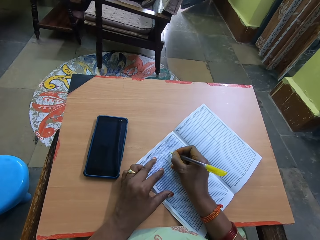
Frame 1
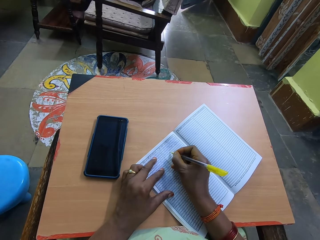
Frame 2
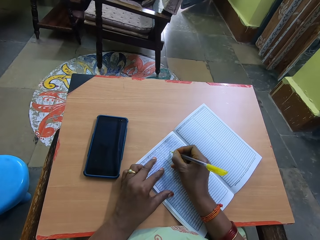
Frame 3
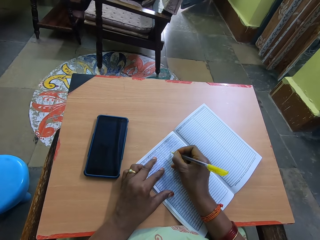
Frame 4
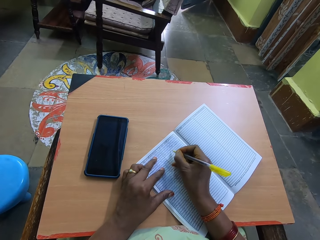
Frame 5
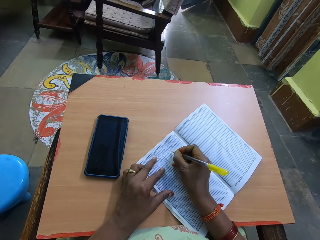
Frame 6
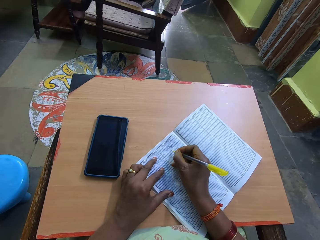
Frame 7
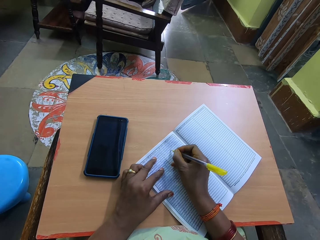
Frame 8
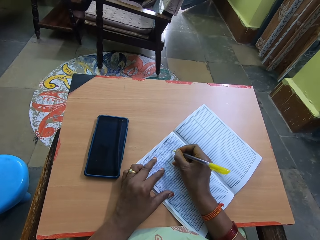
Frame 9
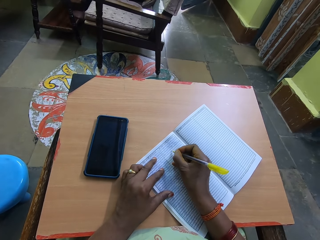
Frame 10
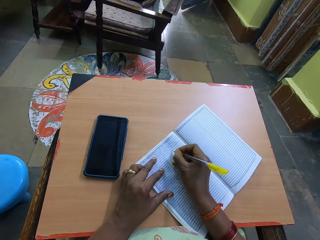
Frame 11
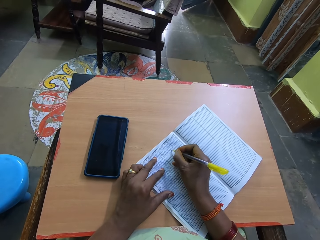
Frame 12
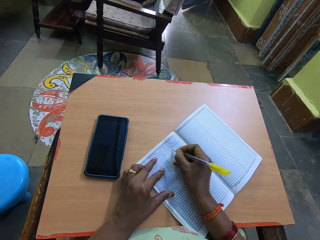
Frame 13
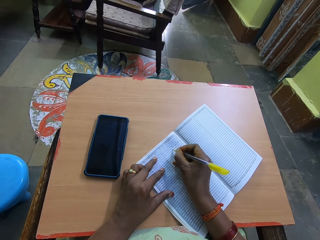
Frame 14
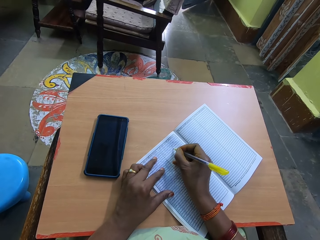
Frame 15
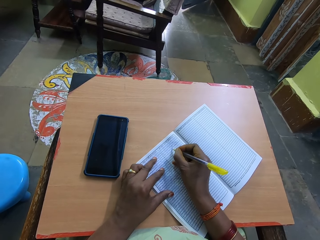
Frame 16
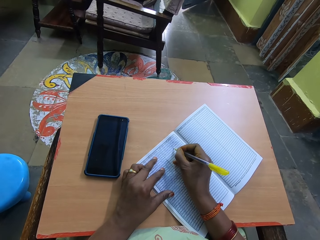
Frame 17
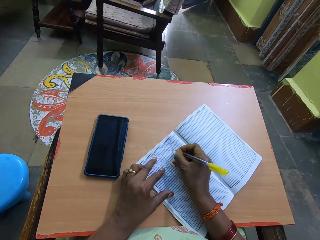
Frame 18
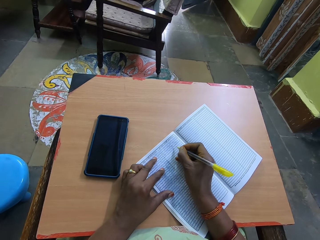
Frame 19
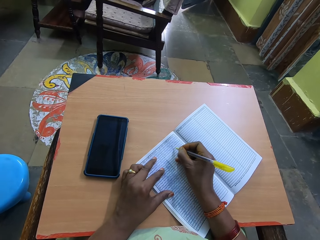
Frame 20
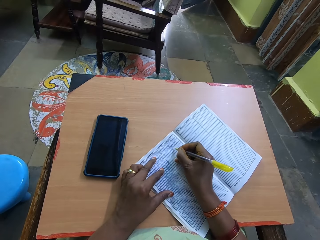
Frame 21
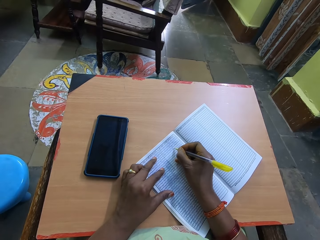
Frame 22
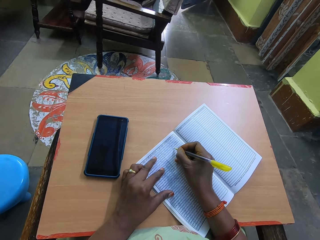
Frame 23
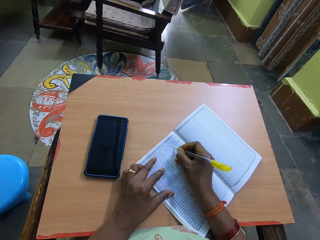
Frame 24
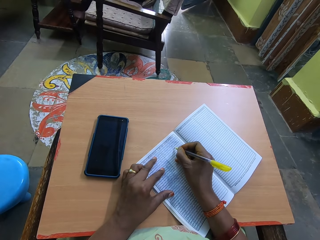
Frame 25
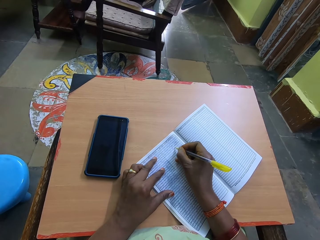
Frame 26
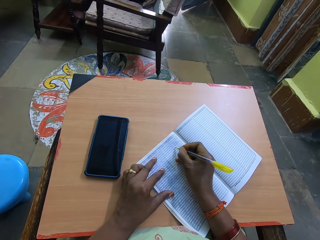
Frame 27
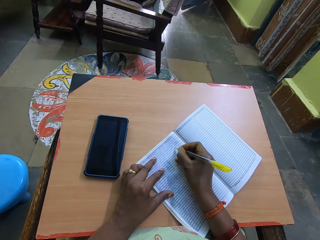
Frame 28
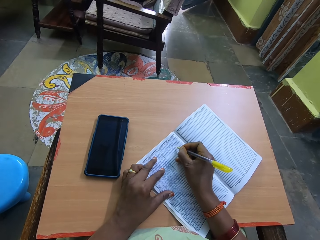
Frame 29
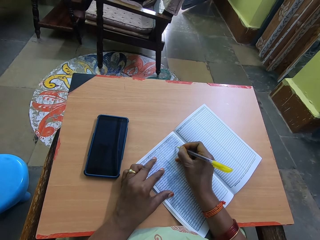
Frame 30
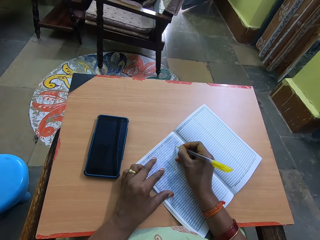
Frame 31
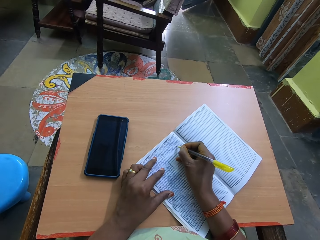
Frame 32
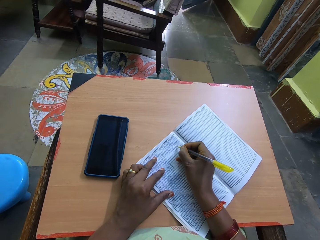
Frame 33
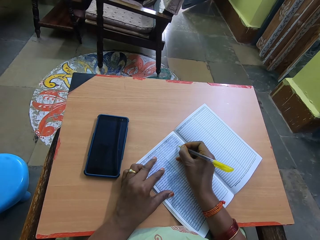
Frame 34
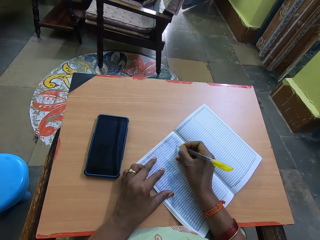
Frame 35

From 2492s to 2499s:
The camera wearer writes in a book with a pen in her right hand.

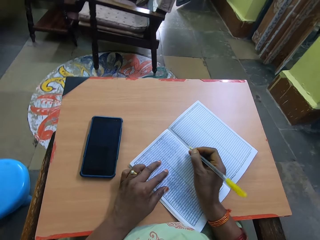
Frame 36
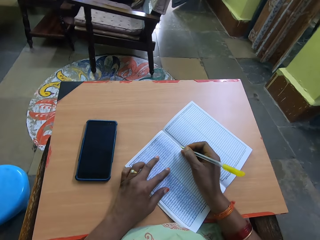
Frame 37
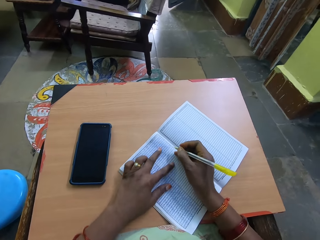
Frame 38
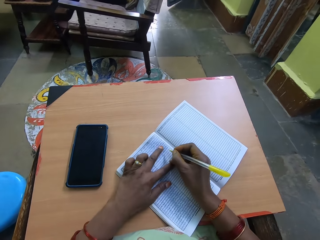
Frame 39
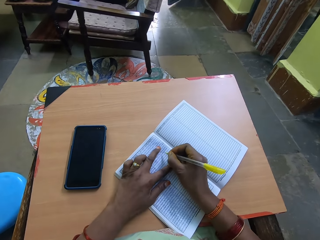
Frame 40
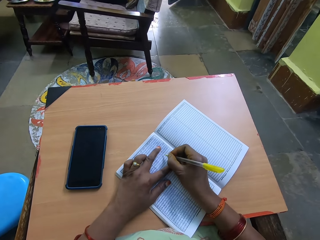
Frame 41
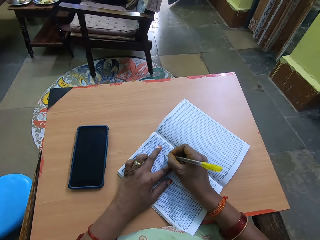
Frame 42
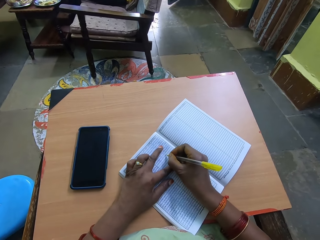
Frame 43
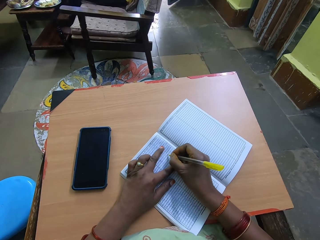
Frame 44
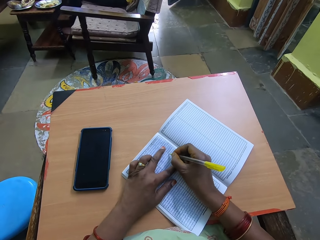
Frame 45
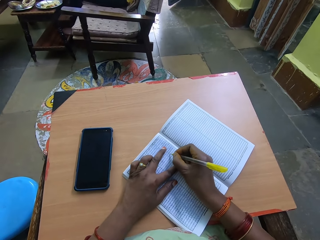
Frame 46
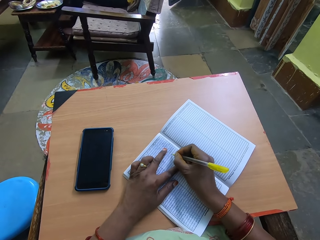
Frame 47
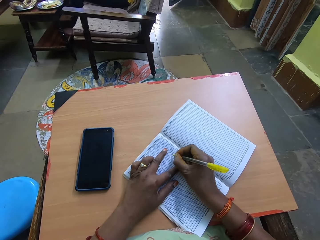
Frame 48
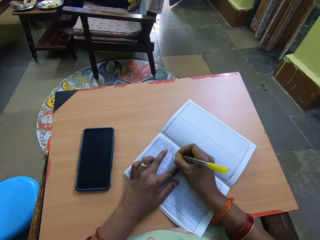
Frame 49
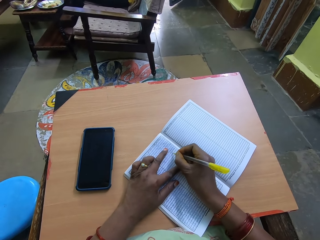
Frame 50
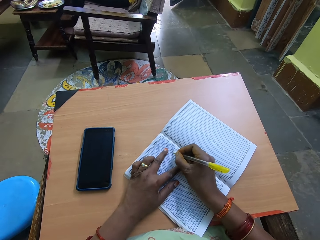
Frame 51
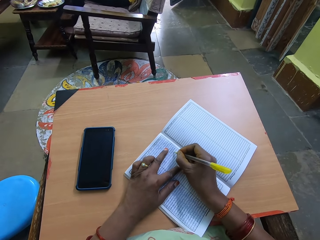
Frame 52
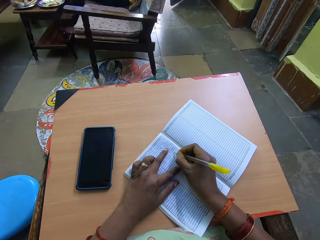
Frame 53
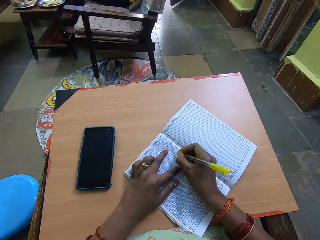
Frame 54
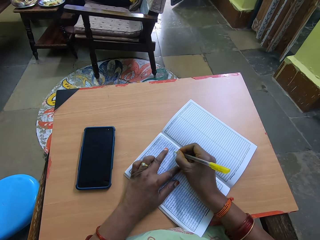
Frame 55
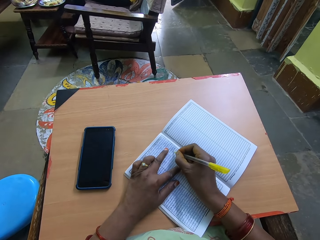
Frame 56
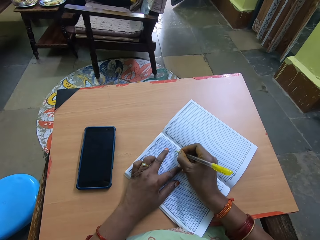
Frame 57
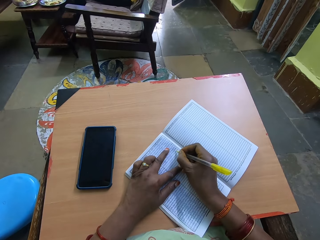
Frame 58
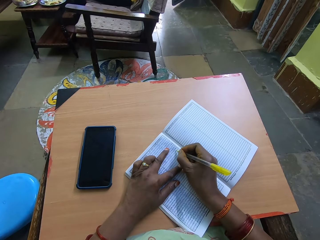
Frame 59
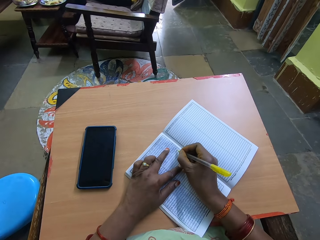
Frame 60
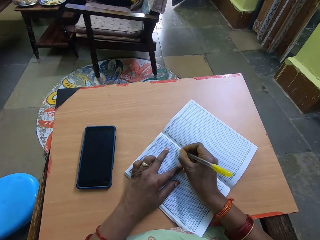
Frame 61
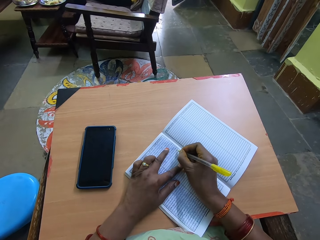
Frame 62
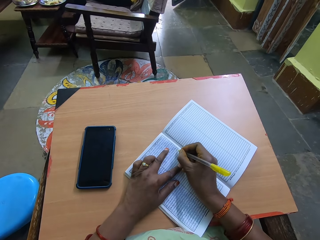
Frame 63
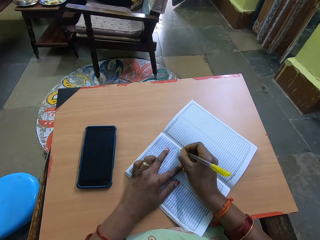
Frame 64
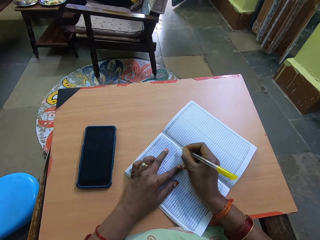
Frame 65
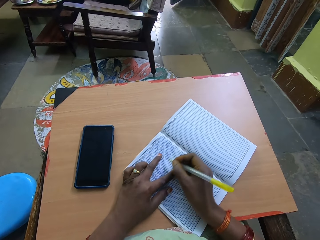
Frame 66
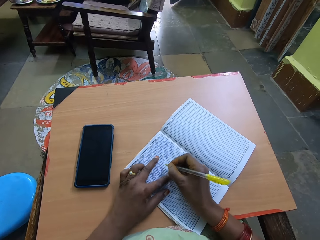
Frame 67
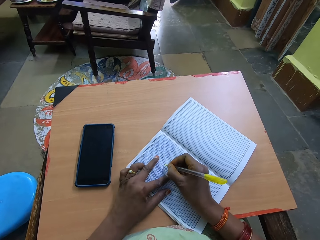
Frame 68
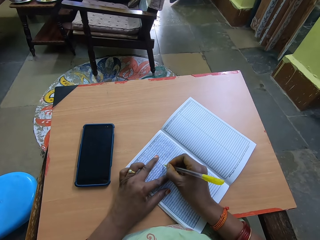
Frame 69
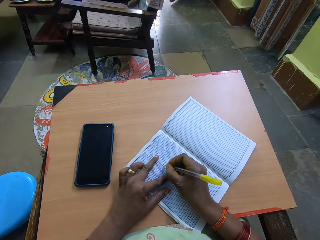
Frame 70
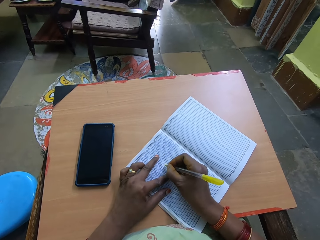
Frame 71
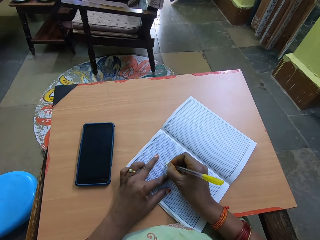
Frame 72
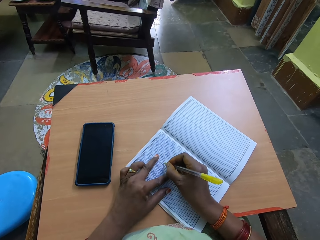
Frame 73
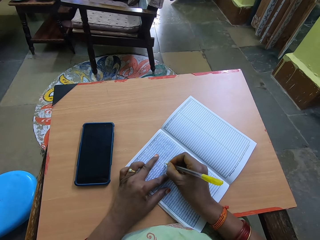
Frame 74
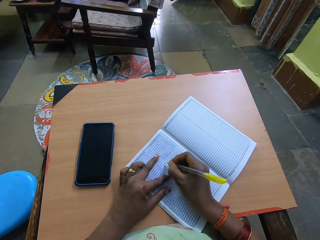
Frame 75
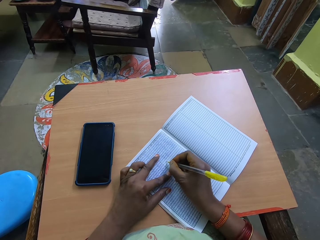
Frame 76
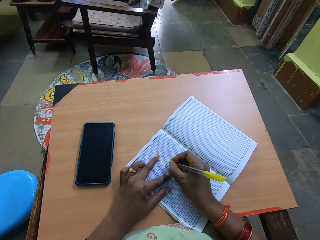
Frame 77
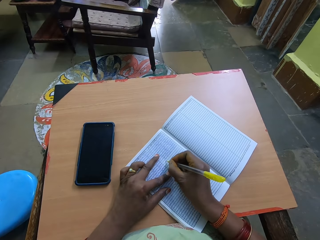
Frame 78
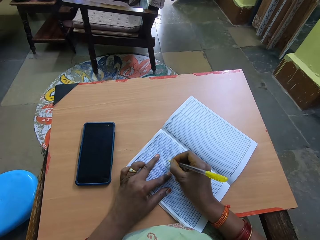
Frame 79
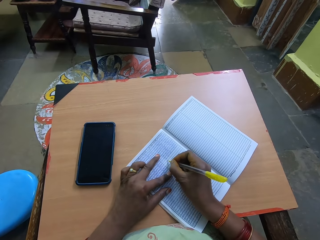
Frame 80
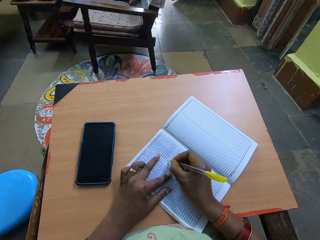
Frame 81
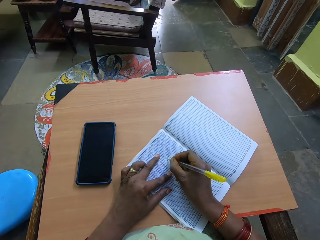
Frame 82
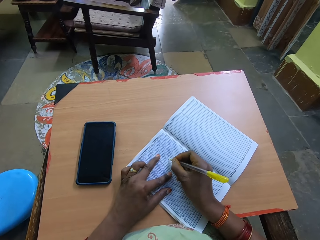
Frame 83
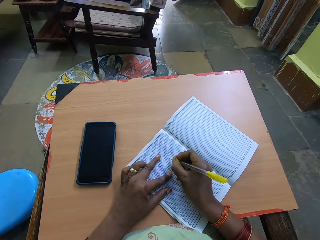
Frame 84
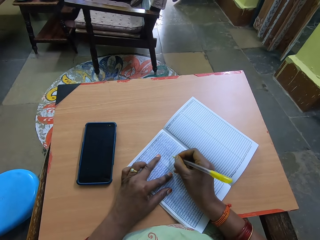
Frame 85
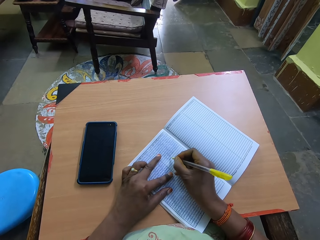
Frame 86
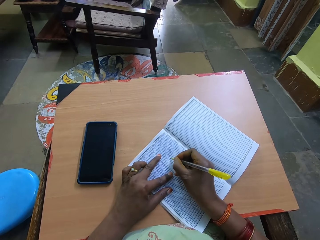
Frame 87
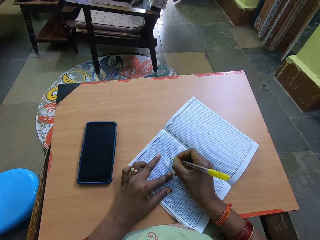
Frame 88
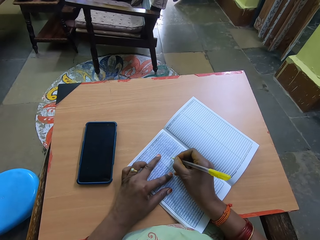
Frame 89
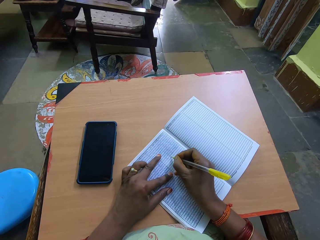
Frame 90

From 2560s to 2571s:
The camera wearer moves her left hand on the book. She writes in the book with a pen in her right hand.

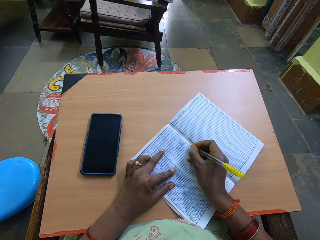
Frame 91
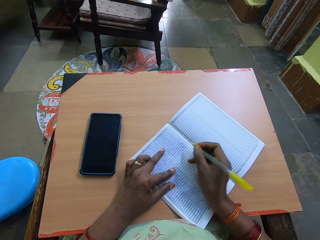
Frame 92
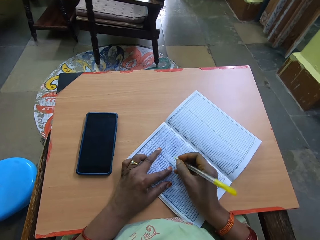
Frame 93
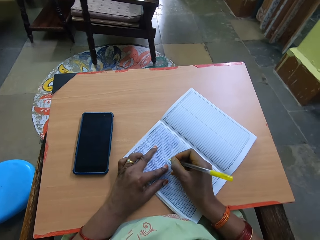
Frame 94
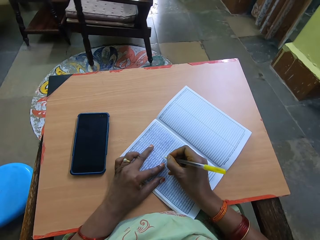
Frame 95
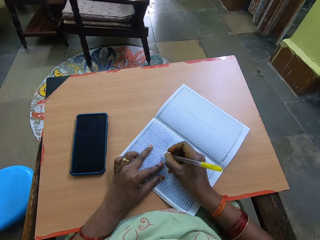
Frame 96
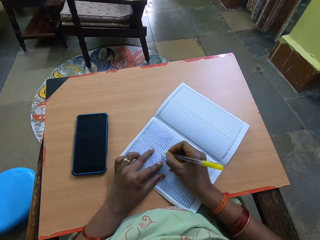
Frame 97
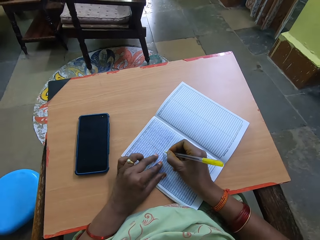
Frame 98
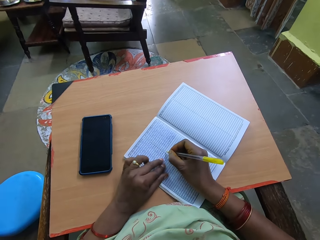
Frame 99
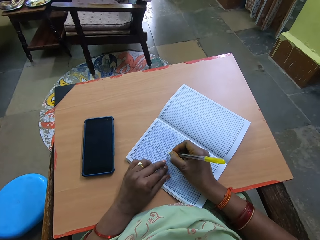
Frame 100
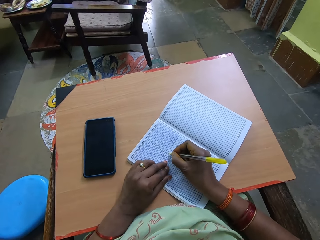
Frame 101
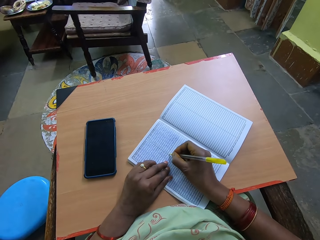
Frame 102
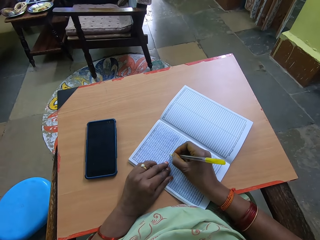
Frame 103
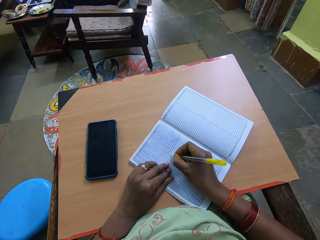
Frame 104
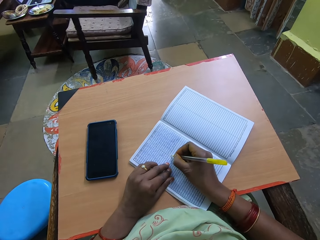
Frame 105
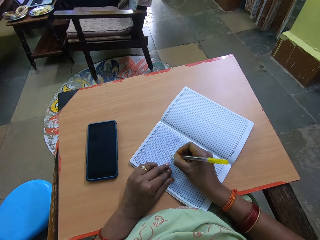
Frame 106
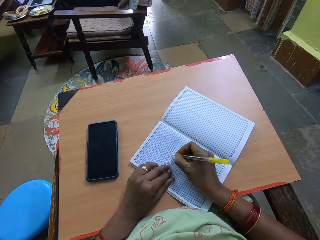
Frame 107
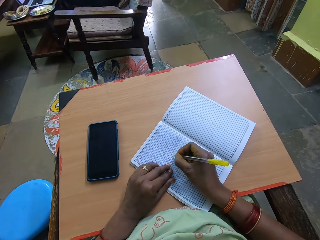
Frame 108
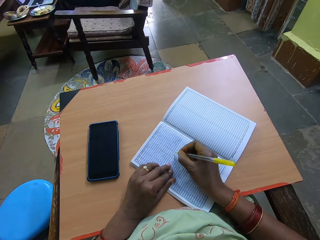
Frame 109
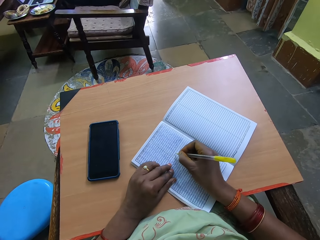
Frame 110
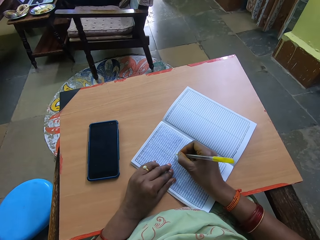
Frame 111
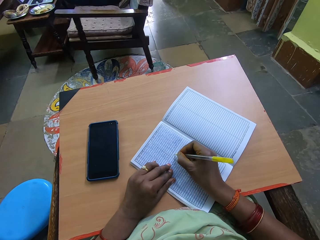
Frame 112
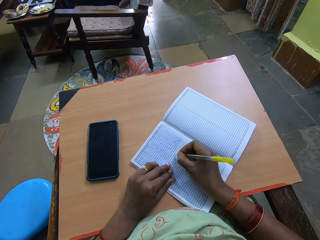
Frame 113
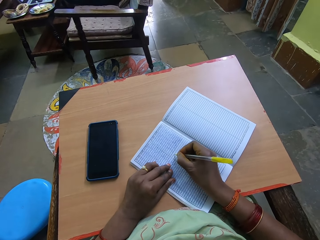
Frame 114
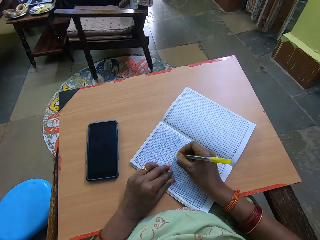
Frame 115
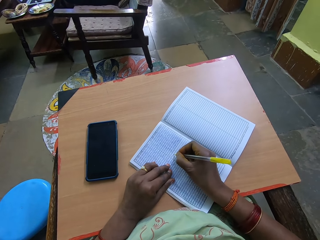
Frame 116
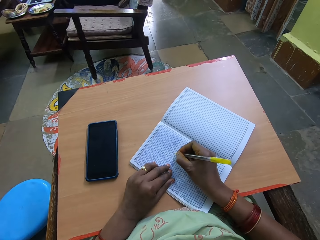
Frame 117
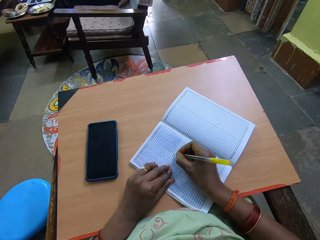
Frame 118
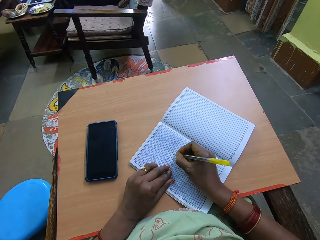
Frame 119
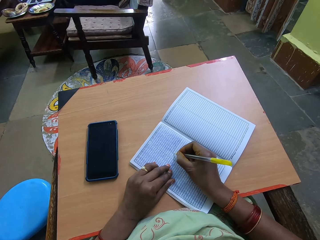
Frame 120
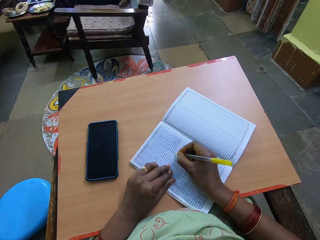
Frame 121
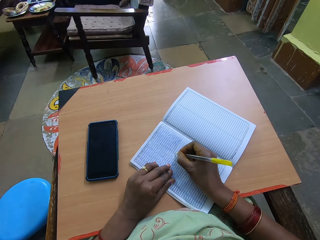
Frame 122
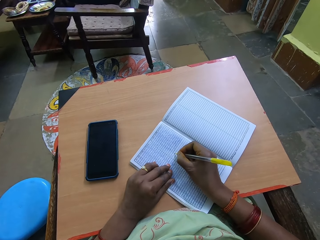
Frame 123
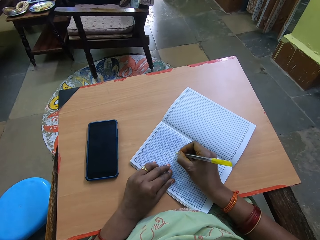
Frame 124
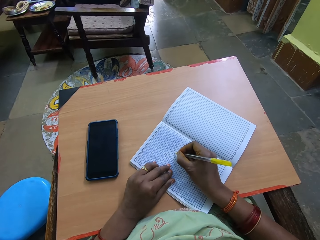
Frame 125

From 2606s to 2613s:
The camera wearer moves her left hand along the book.
